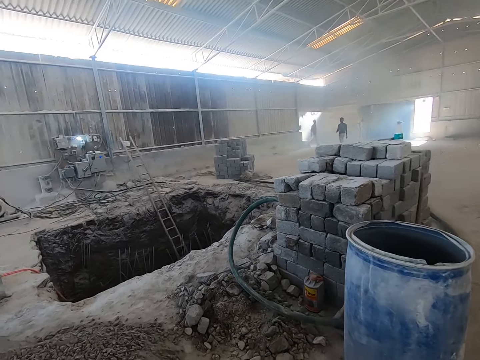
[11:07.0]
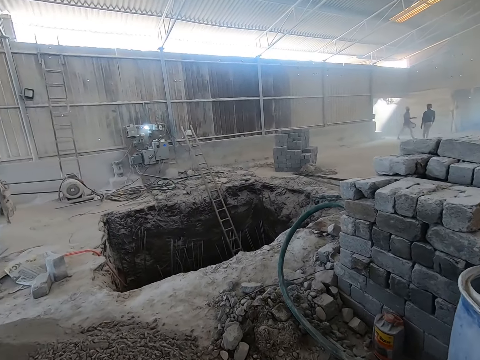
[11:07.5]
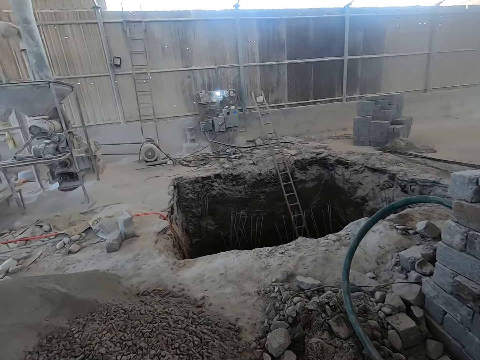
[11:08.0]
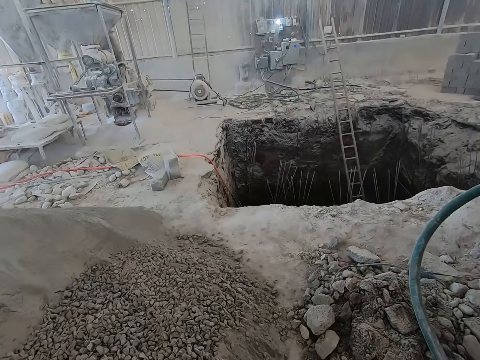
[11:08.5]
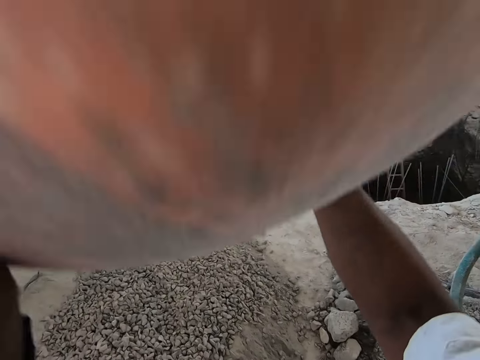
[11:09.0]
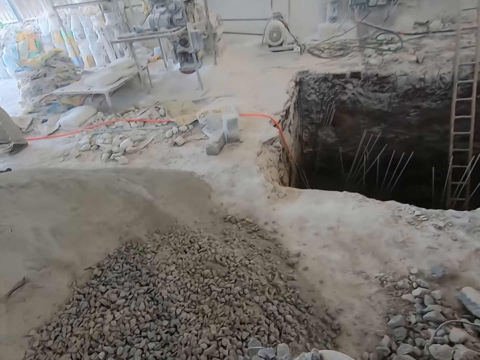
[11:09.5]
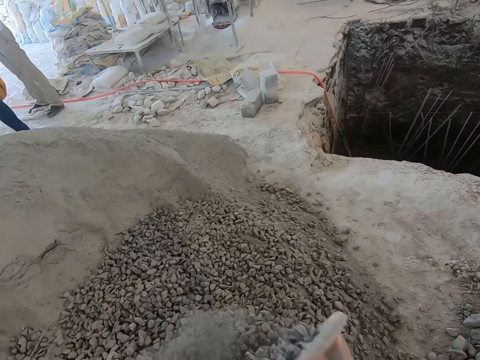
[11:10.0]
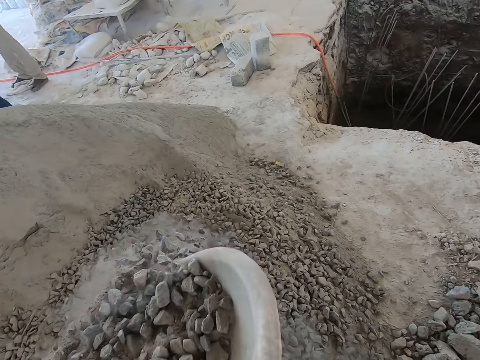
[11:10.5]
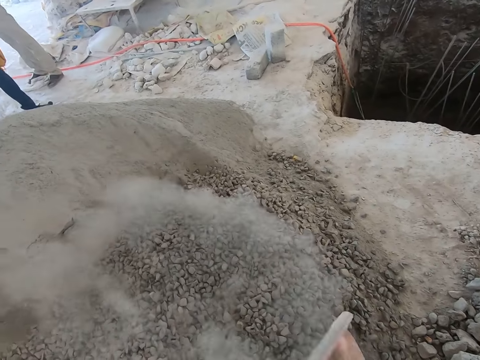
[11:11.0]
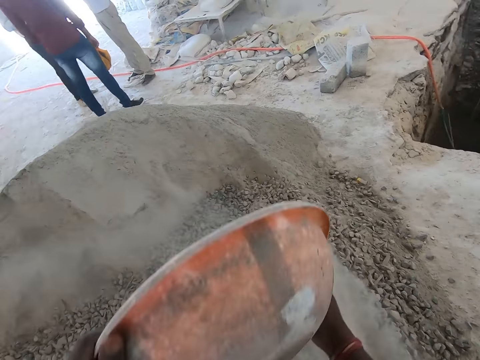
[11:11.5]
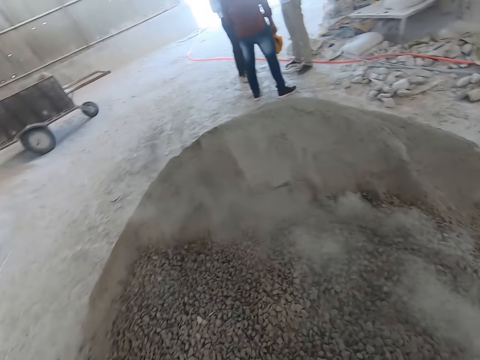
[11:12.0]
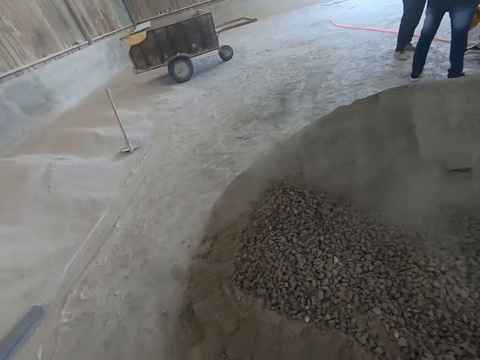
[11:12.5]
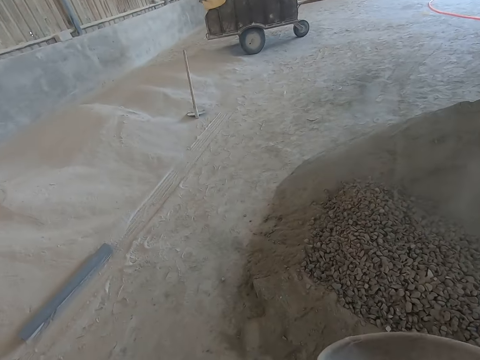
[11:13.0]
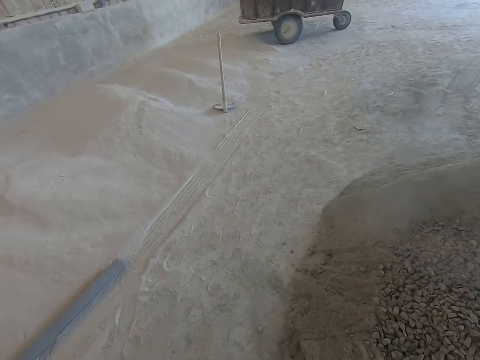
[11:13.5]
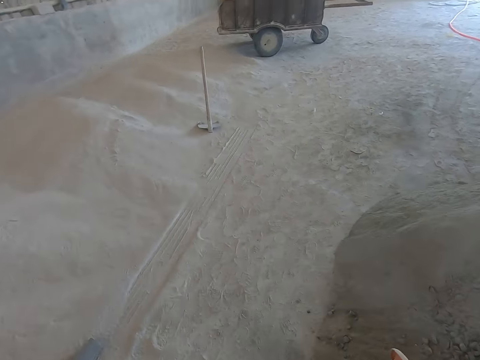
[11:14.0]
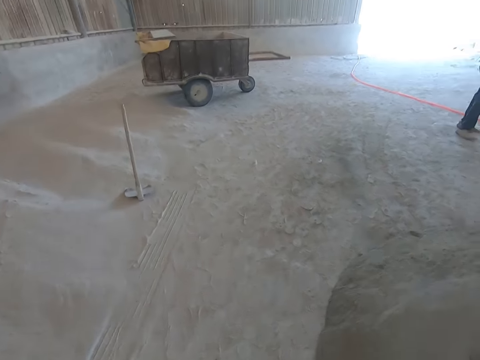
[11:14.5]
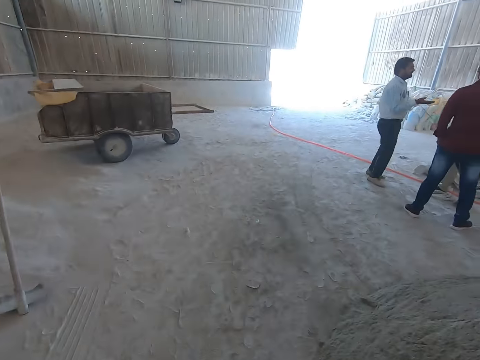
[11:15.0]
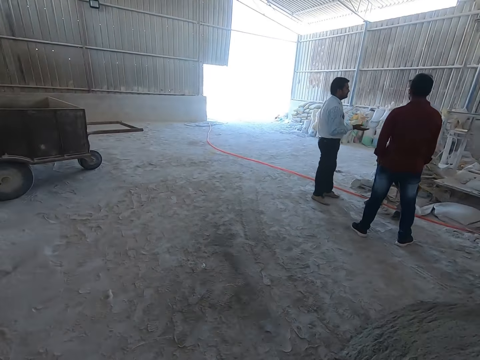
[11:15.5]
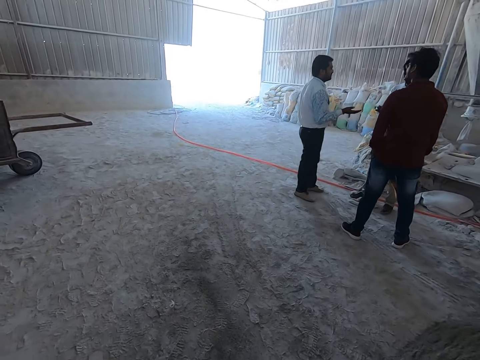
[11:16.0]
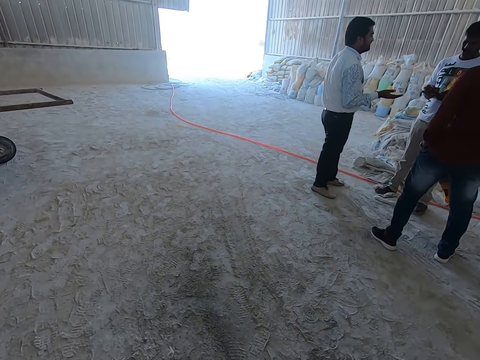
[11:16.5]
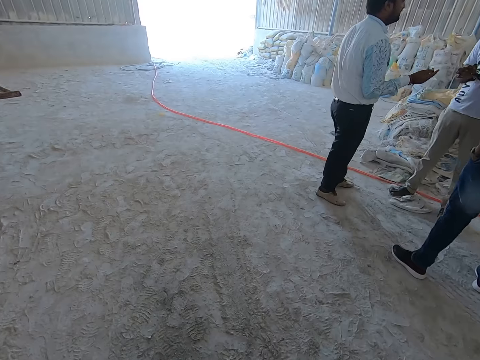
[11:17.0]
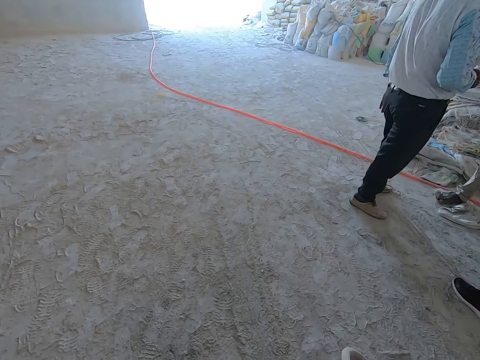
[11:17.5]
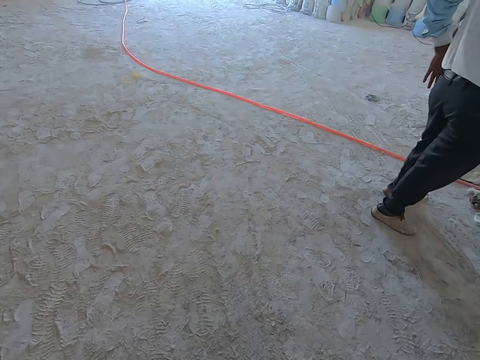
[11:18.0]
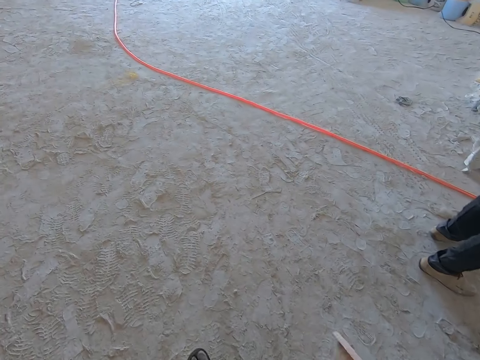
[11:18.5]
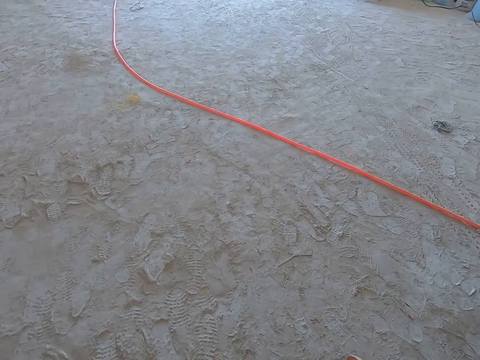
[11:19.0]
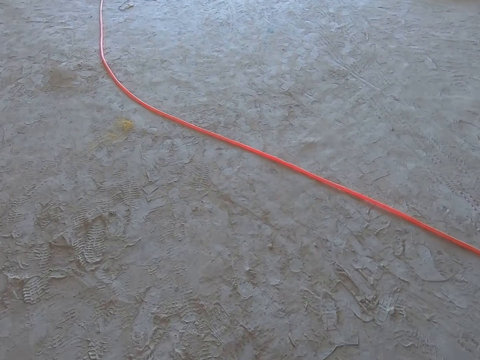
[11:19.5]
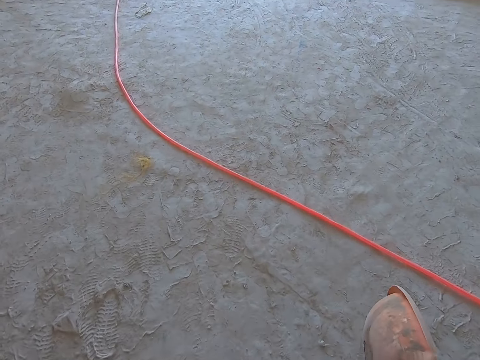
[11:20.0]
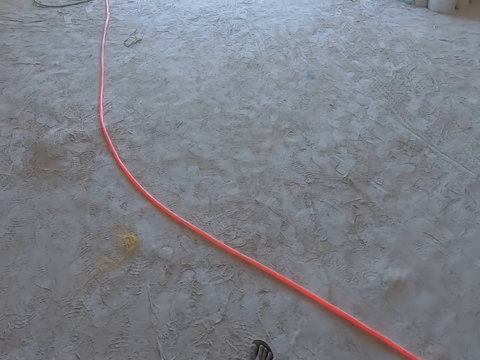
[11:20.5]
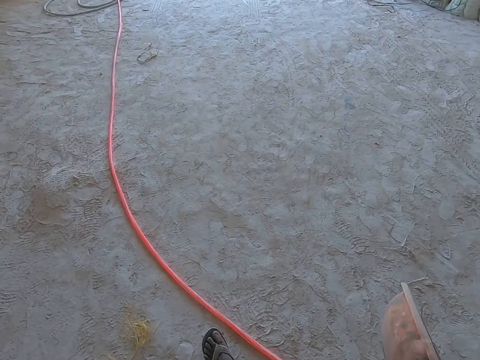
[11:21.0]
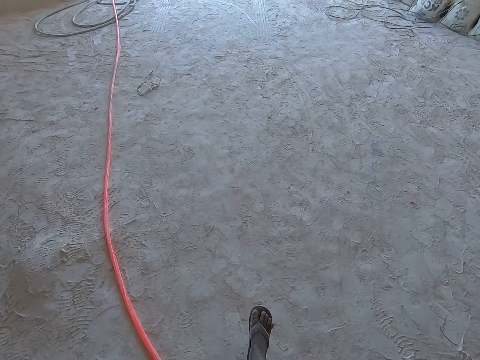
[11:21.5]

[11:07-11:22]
The camera wearer pours the gravel in the bowl on the ground with his hands. He walks out from the construction site.

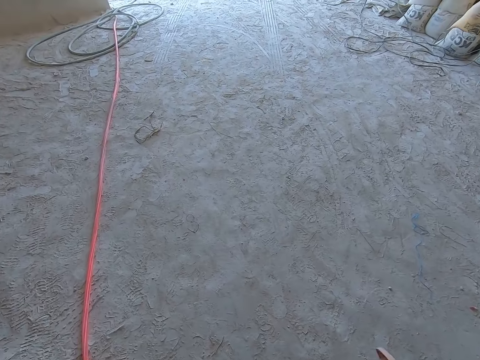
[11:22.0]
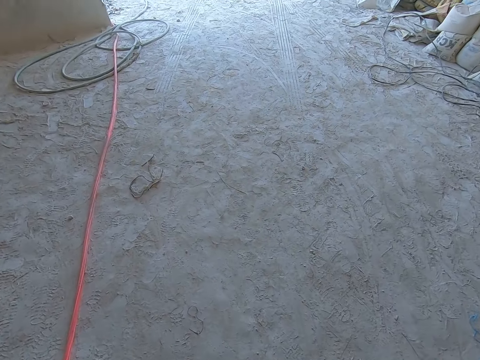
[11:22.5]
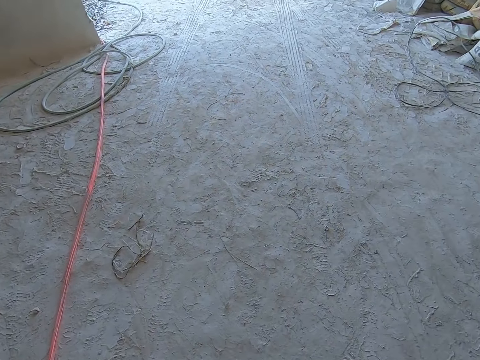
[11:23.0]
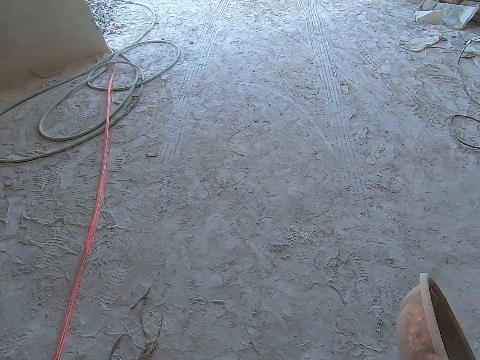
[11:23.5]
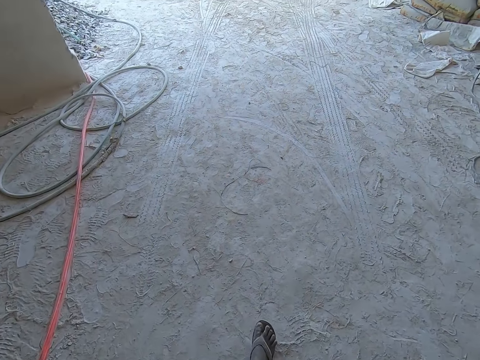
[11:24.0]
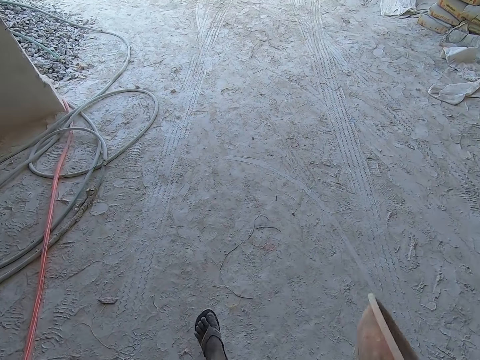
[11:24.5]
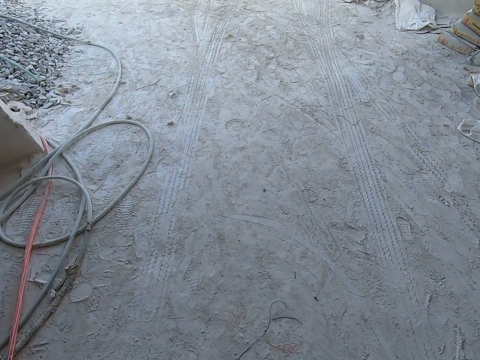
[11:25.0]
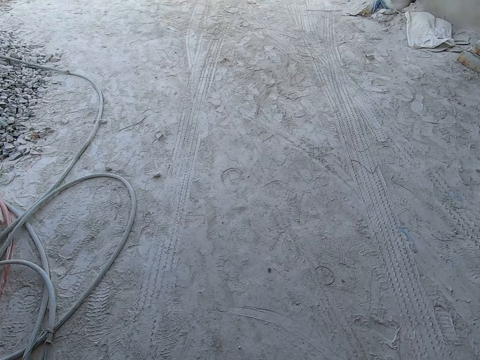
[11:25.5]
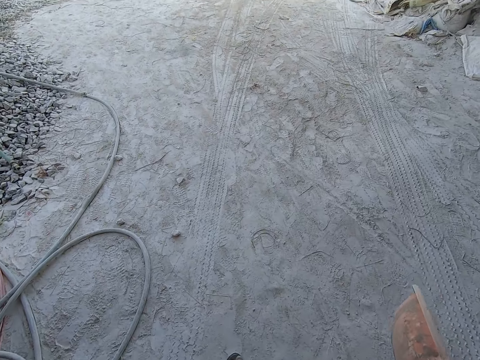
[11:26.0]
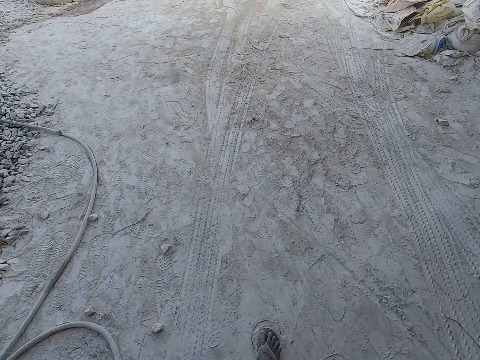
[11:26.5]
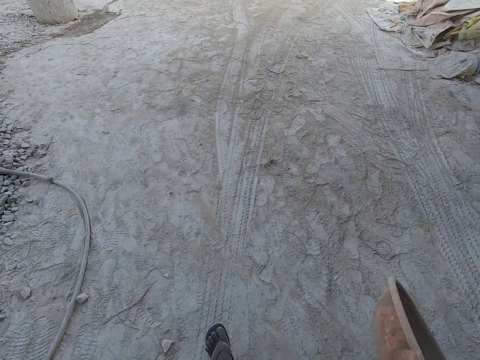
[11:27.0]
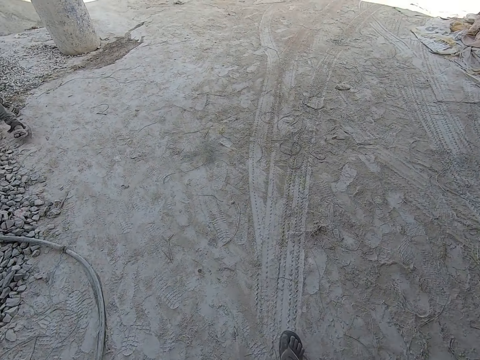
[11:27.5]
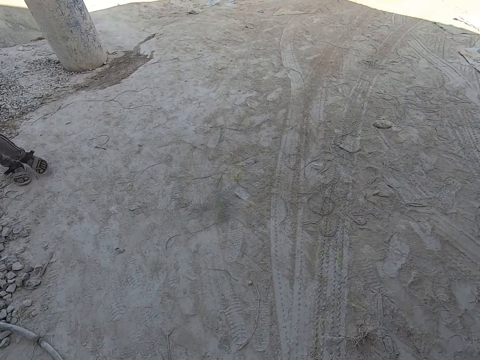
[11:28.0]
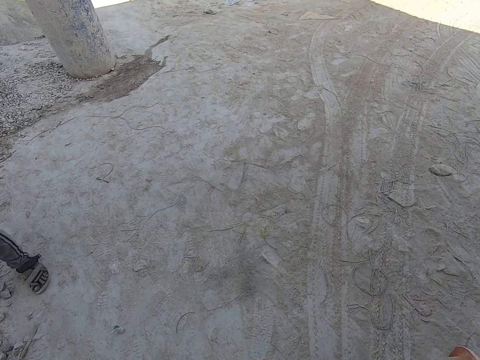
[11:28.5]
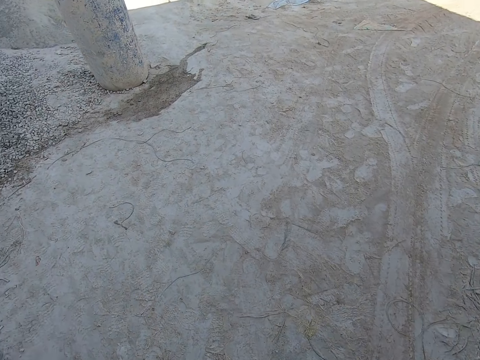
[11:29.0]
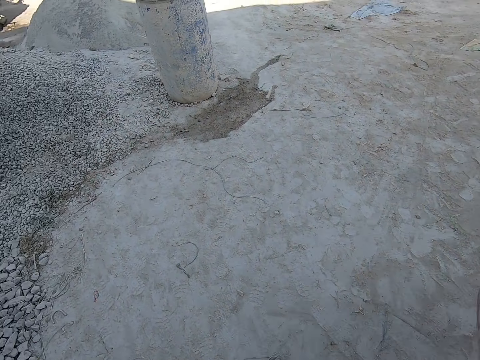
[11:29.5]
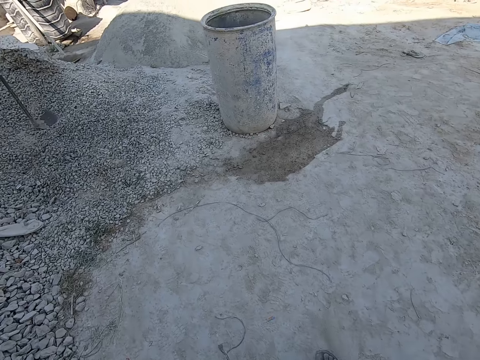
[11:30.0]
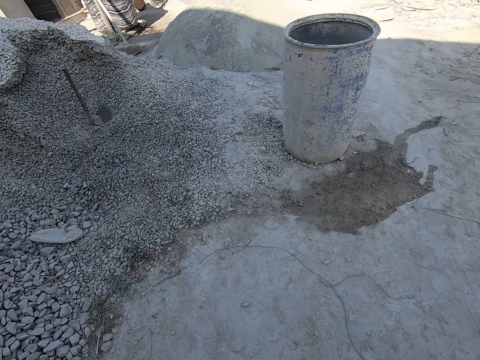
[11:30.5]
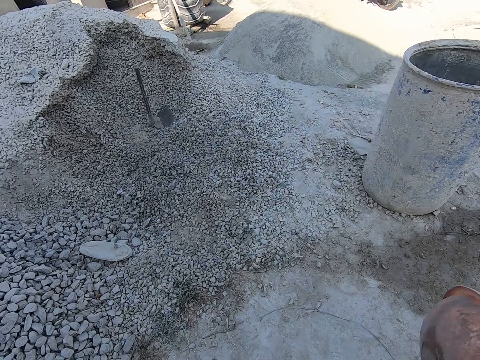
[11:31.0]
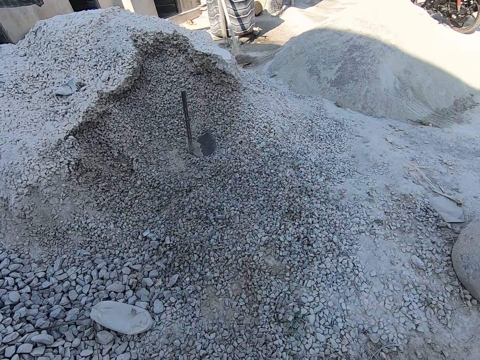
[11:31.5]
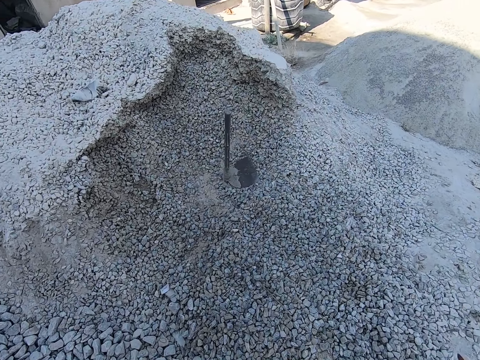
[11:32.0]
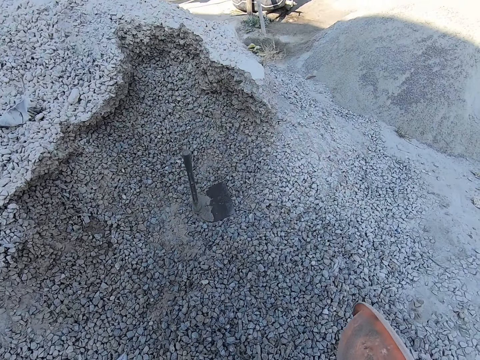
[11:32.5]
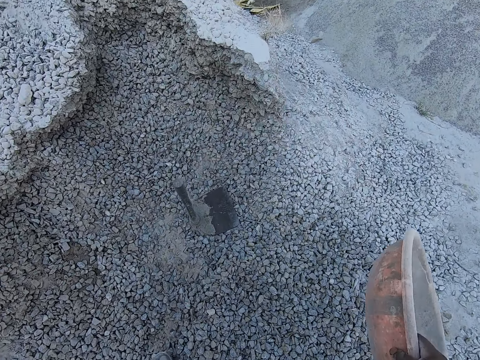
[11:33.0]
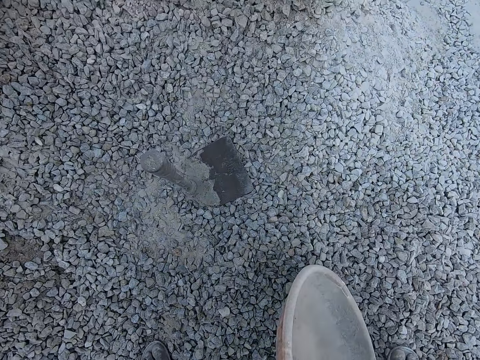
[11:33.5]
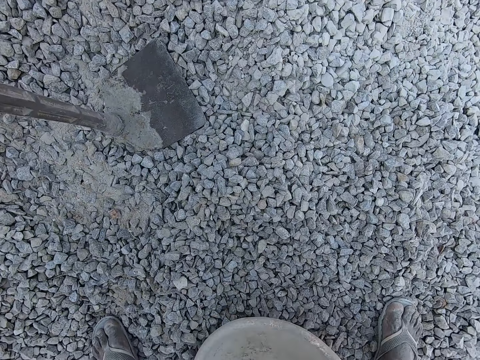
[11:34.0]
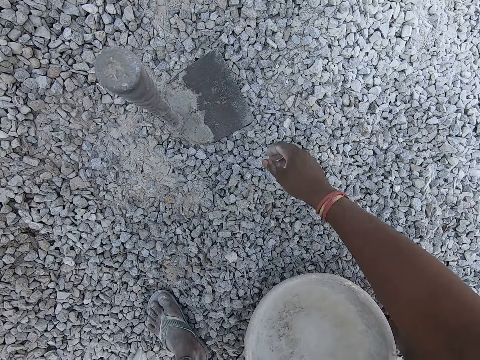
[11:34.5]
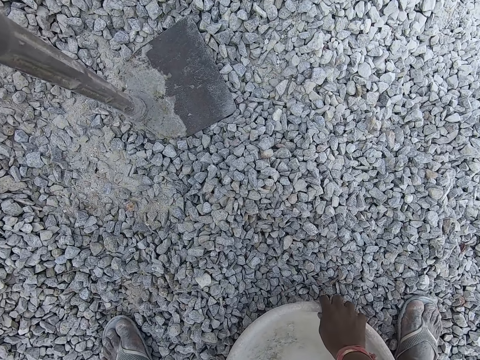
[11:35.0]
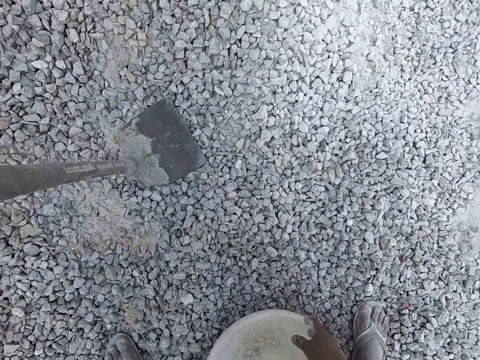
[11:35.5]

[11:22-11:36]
The camera wearer drops the bowl on the ground with his right hand.
